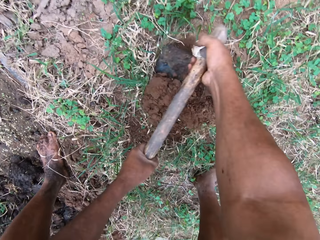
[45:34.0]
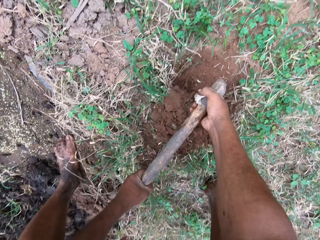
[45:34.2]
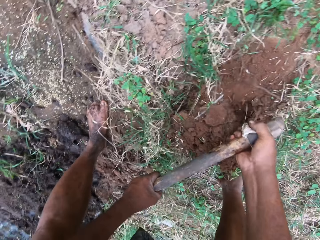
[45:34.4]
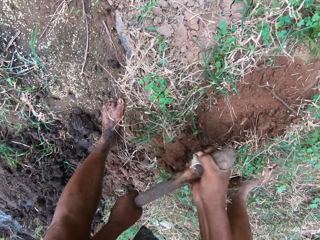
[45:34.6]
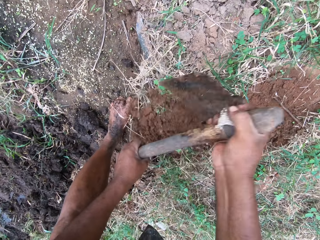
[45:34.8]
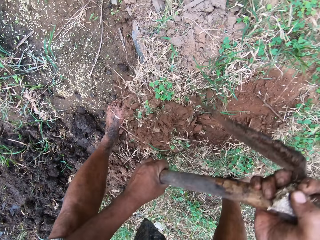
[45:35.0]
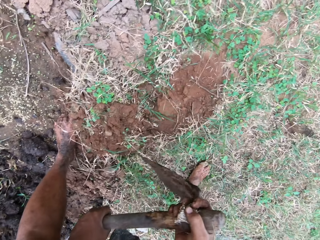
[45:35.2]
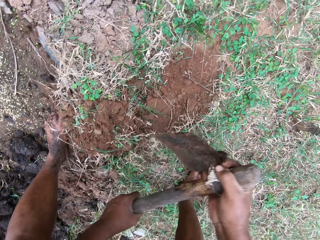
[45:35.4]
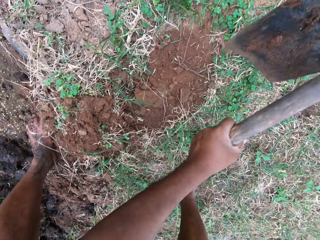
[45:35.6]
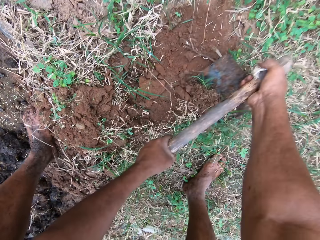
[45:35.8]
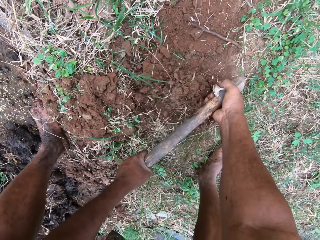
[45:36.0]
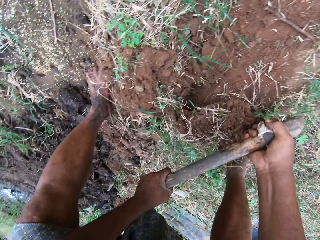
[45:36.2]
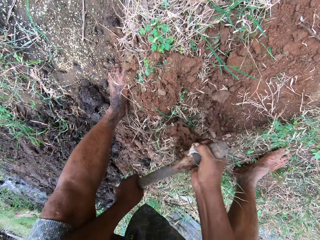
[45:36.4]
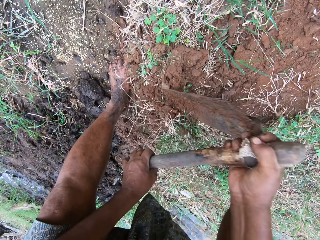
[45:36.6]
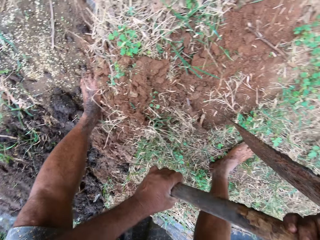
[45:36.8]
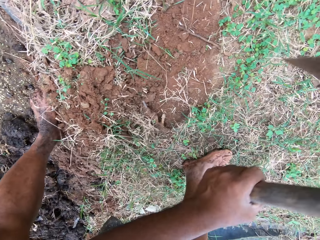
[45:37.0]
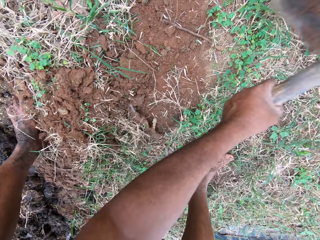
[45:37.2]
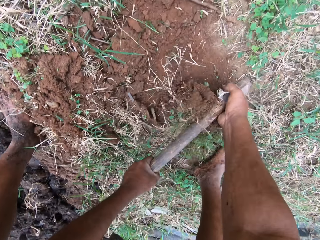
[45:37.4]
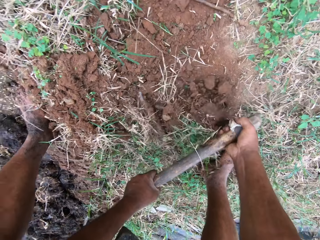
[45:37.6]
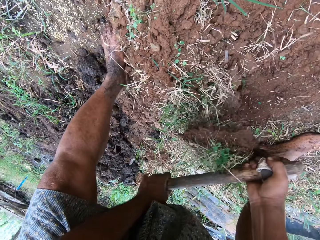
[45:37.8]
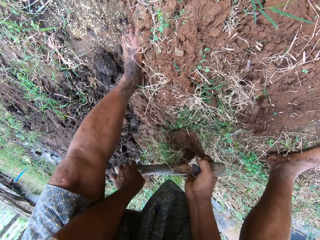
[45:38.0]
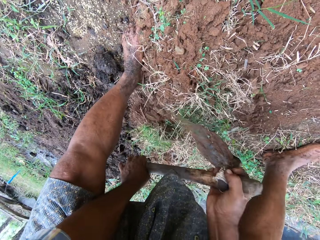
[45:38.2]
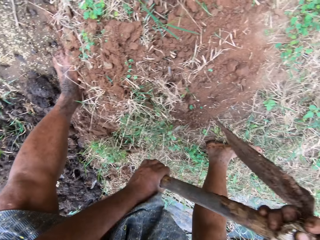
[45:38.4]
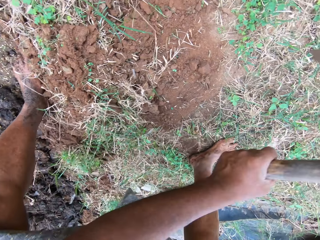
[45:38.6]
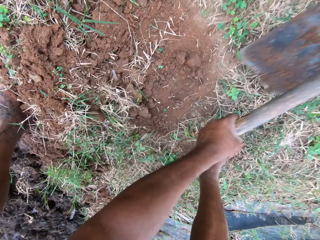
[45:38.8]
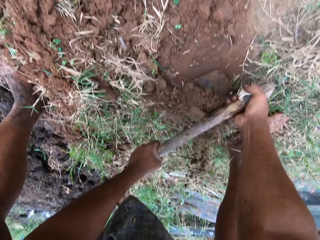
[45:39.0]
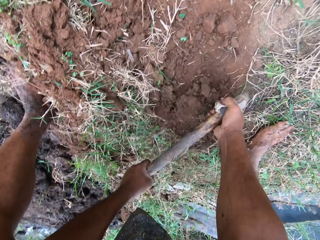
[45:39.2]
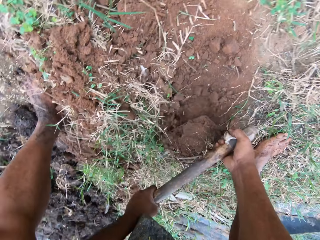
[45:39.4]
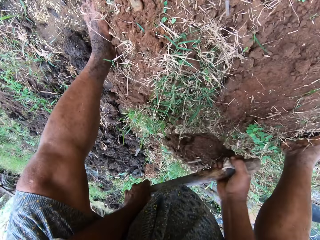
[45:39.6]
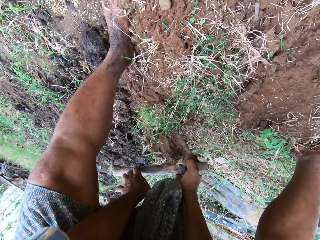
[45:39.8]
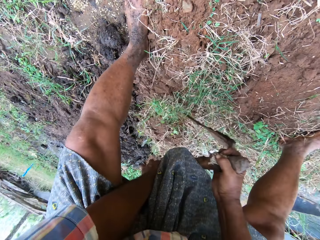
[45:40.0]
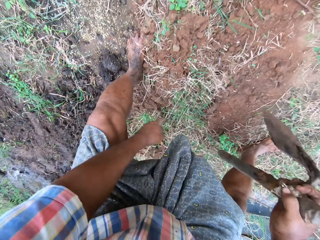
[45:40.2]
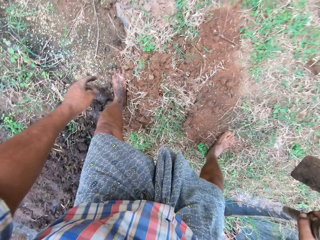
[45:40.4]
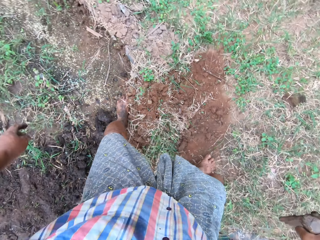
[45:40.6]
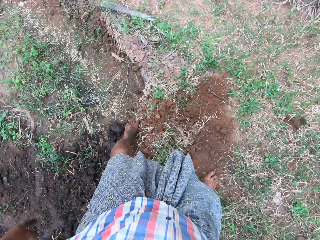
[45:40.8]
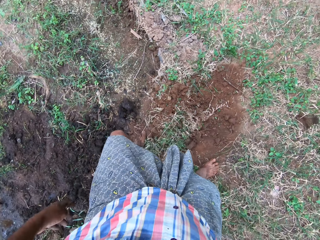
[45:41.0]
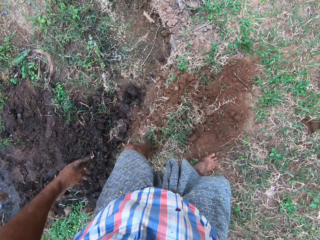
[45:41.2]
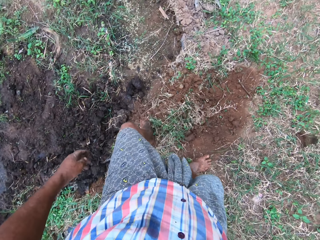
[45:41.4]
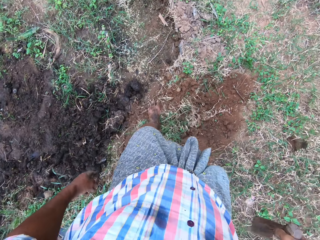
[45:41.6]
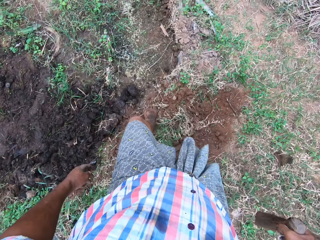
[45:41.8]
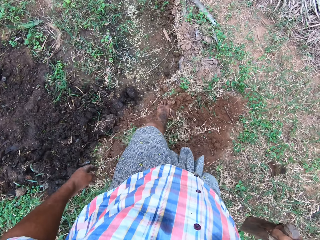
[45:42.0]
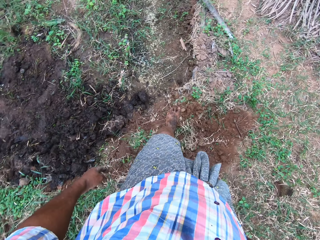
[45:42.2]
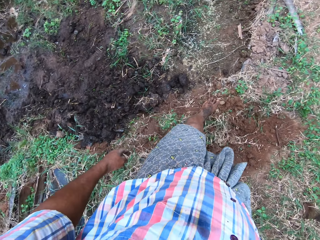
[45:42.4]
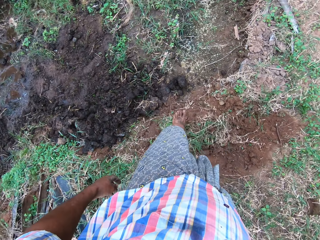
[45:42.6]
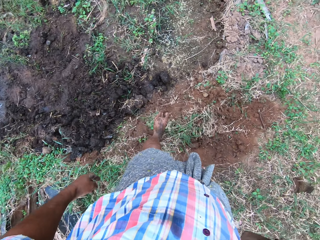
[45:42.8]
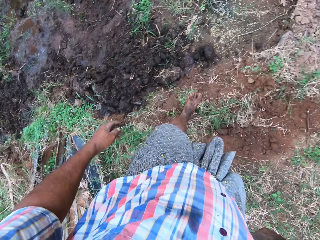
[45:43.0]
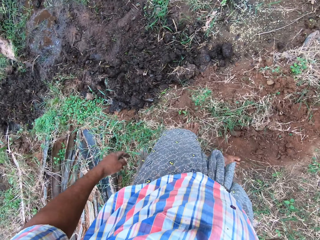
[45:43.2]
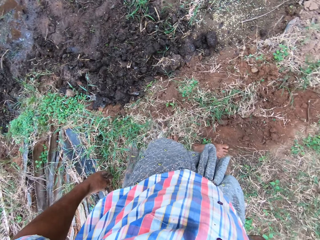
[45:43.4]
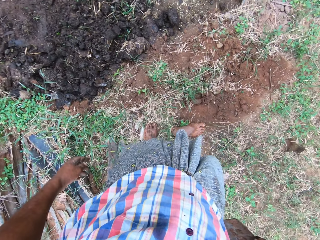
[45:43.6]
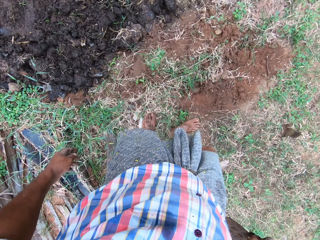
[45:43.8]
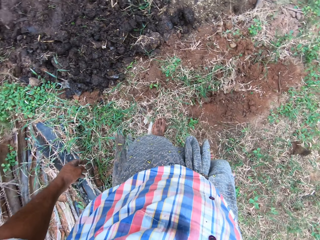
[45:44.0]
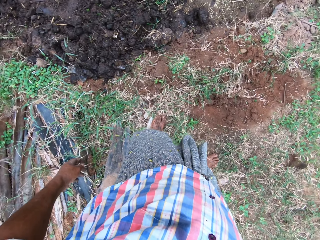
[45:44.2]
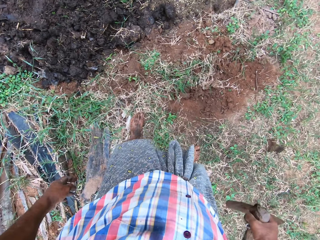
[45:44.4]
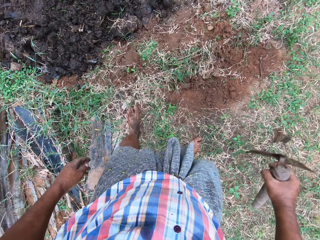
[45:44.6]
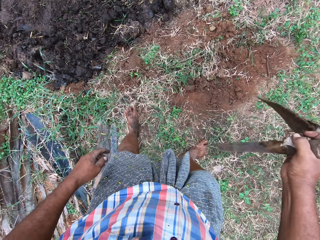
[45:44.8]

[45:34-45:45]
The camera wearer stares down. They inspect the soil. They step on the soil.

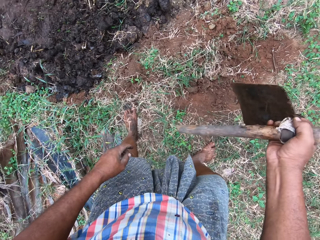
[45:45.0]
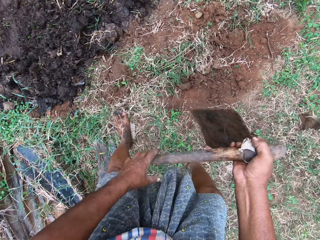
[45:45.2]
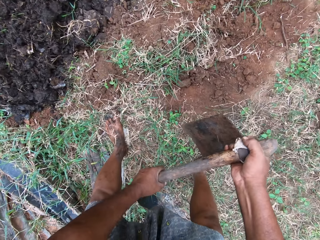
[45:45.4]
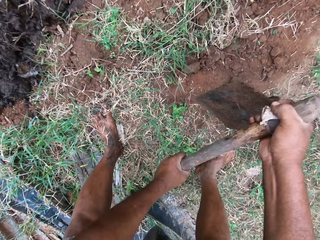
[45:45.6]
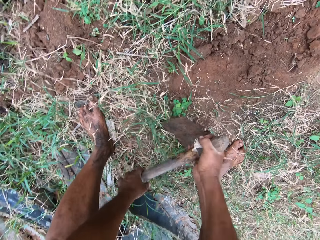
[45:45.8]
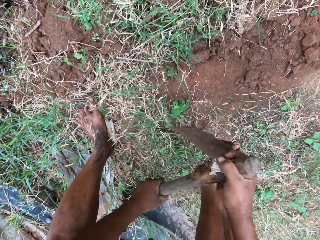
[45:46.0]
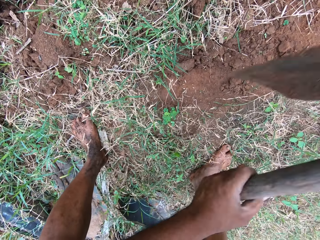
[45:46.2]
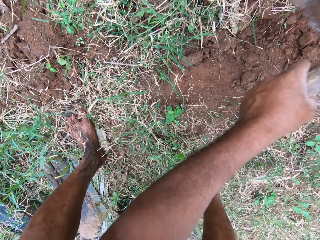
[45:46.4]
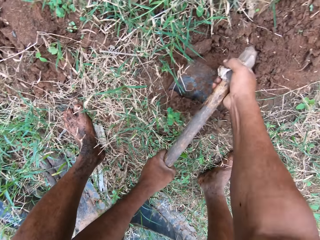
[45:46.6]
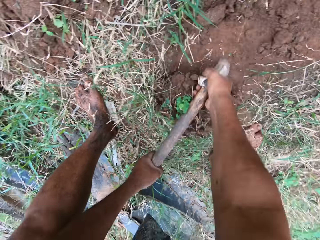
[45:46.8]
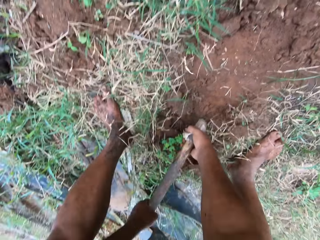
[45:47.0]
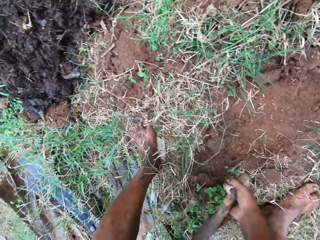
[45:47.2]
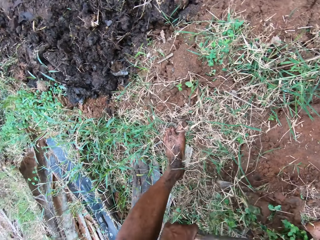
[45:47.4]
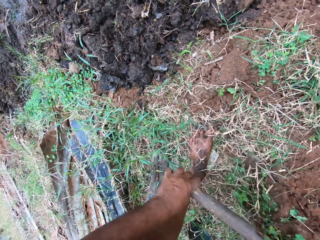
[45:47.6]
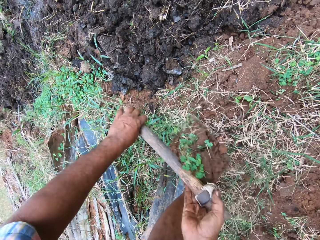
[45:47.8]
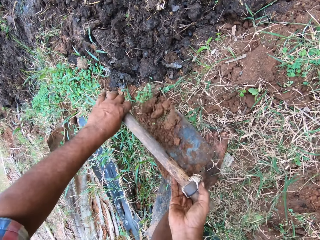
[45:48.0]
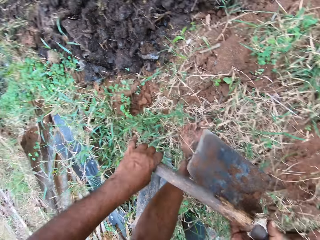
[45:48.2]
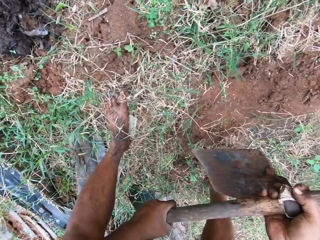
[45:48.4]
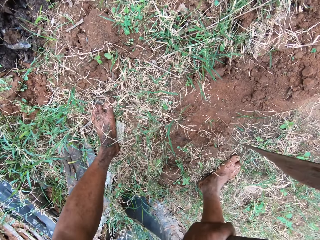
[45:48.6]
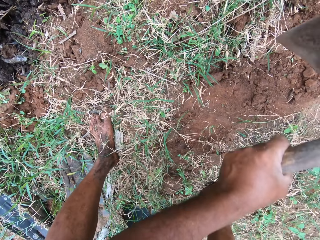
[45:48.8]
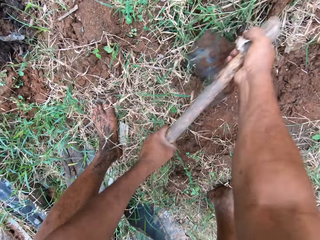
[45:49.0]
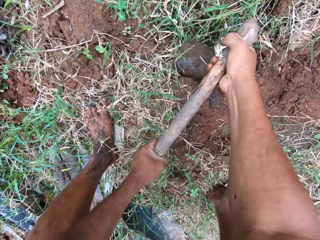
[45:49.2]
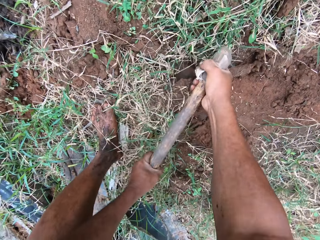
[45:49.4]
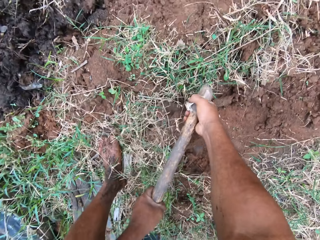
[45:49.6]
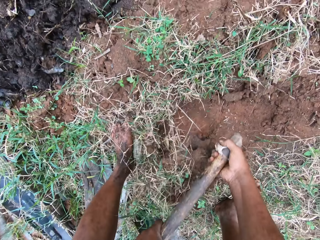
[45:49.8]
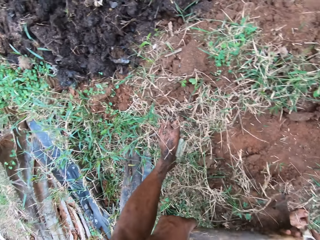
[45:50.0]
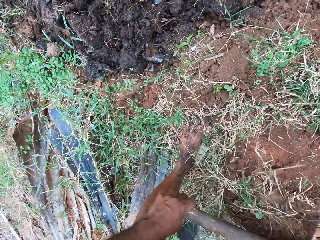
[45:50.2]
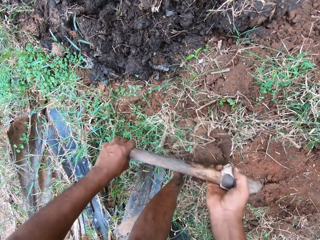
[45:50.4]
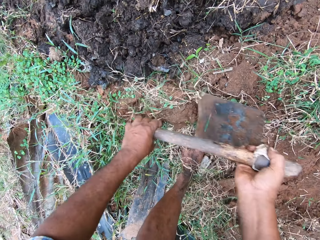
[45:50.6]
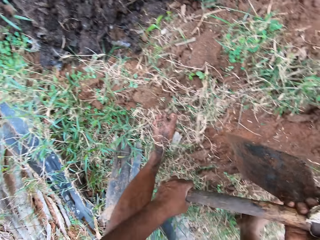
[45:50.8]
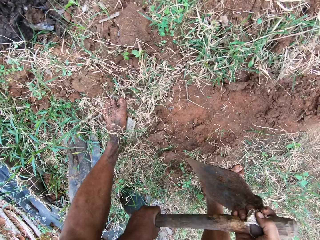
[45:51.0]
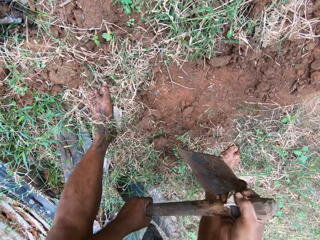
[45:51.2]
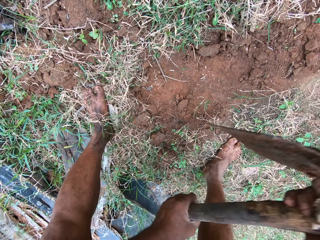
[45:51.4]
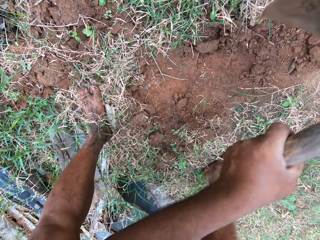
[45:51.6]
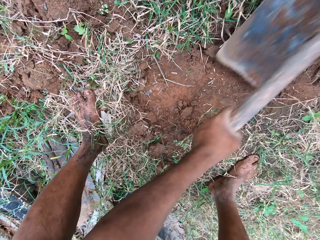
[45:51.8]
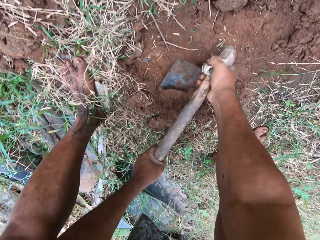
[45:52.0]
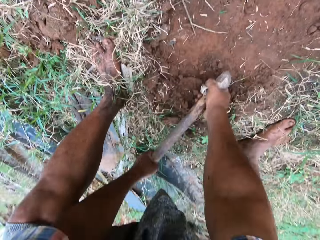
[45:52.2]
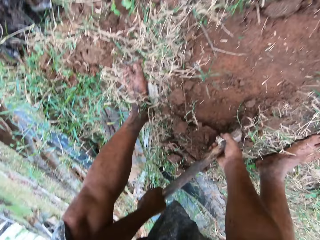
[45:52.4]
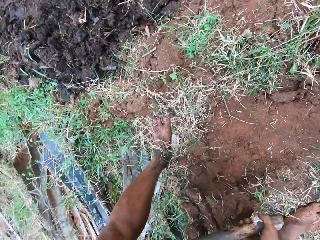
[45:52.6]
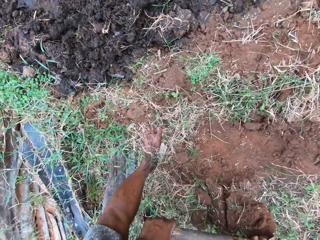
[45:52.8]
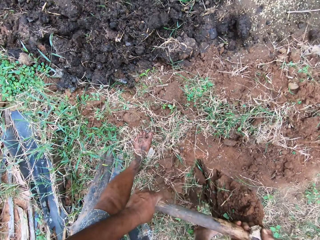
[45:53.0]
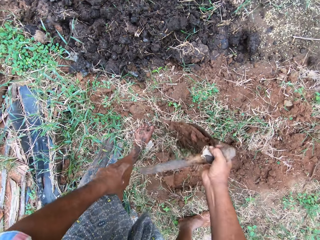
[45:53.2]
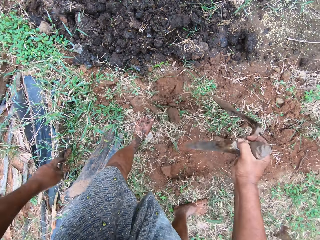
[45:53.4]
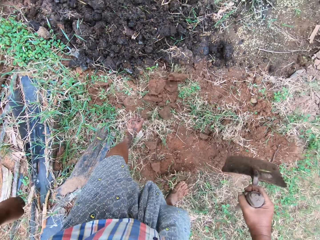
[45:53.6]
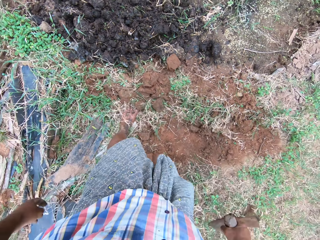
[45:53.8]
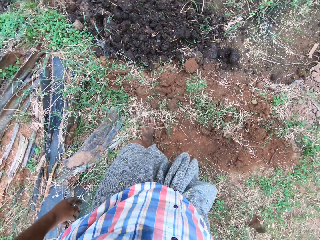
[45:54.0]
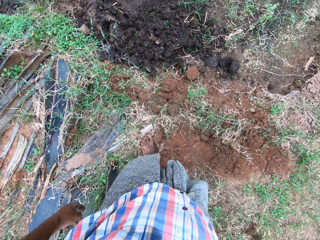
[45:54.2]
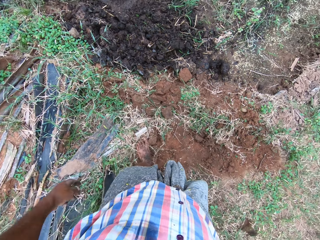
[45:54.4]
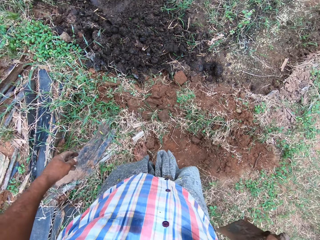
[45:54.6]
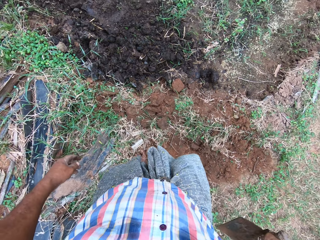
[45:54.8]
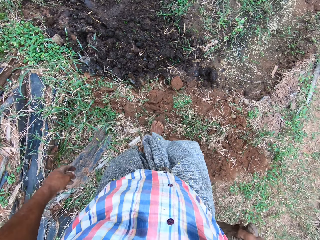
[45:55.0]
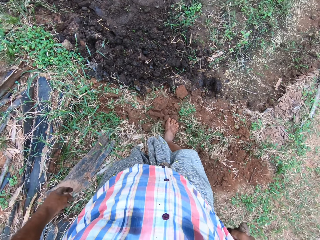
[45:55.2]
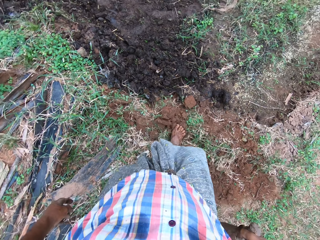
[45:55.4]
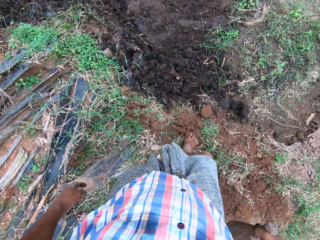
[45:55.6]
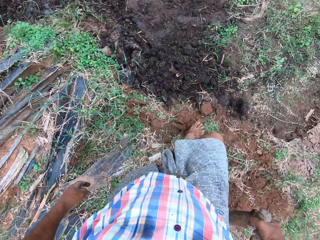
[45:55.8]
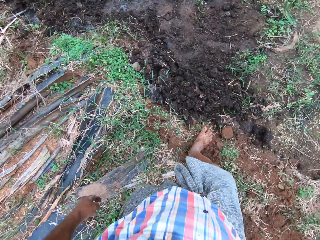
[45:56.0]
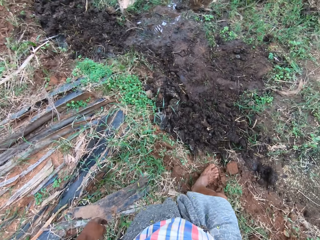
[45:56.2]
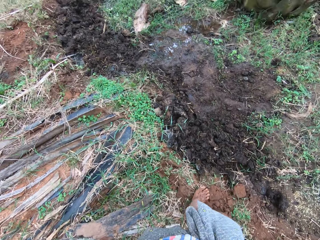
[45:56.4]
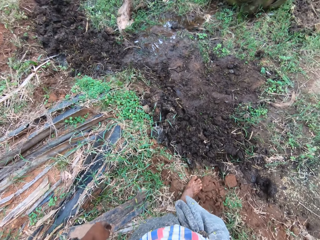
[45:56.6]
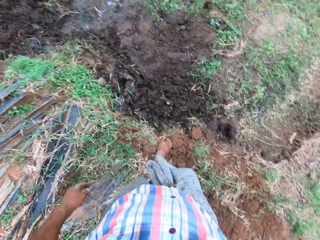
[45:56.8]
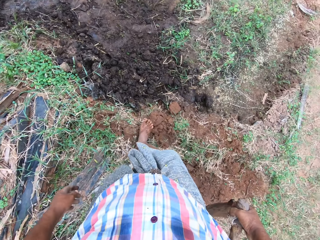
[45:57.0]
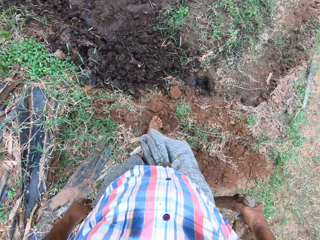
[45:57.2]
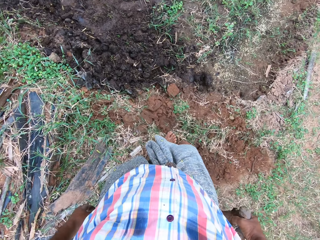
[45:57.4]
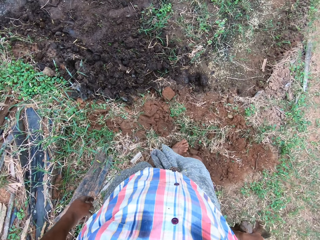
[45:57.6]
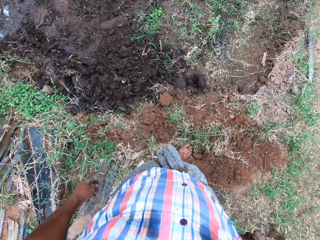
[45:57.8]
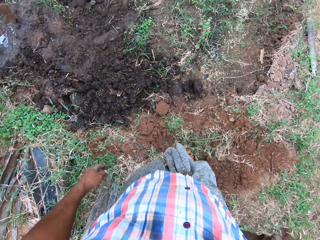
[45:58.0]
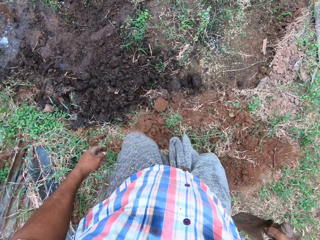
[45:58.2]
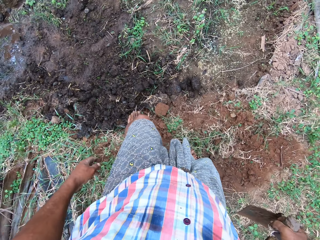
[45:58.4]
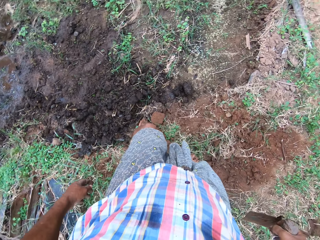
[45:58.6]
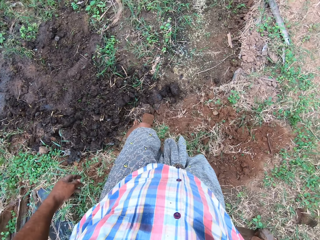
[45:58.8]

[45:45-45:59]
The camera wearer holds the hoe. They dig the ground. They pack soil with the hoe. They throw the soil aside on the ground. They dig the ground. They pack the soil with the hoe. They throw the soil aside on the ground. They dig the ground. They pack the soil with the hoe. They throw the soil on the ground. They stare down. They step on the soil. They inspect the soil.
